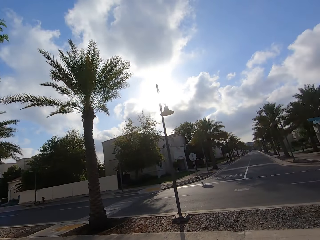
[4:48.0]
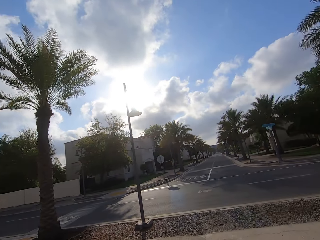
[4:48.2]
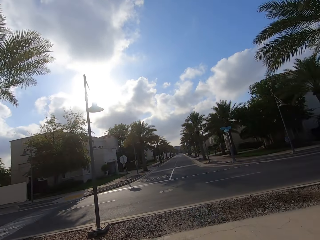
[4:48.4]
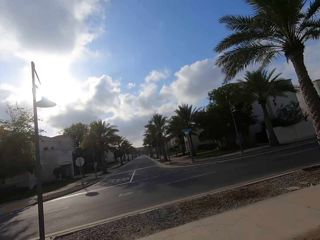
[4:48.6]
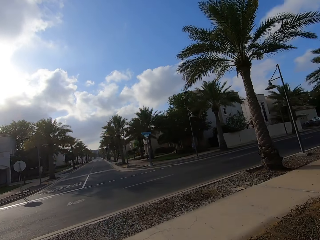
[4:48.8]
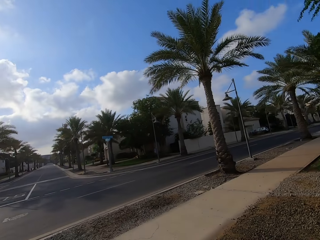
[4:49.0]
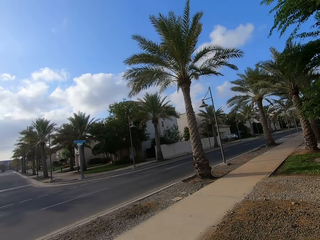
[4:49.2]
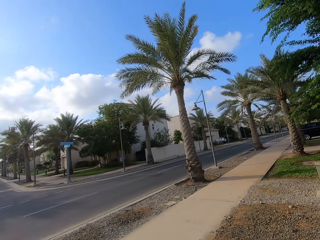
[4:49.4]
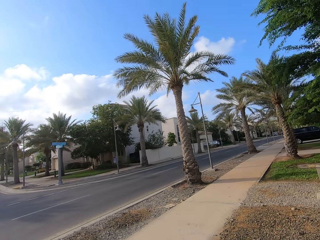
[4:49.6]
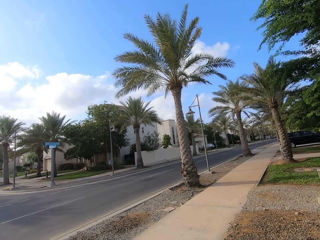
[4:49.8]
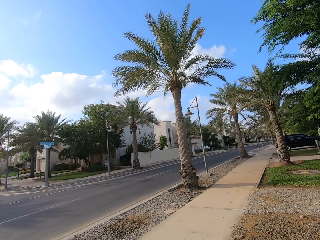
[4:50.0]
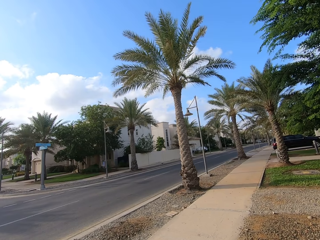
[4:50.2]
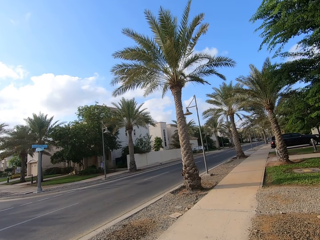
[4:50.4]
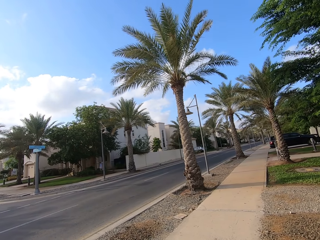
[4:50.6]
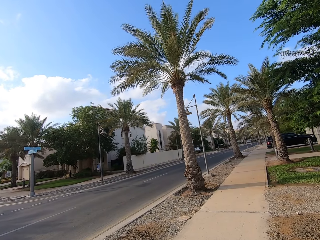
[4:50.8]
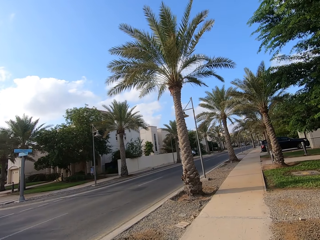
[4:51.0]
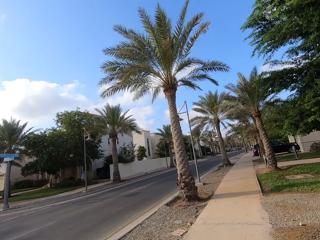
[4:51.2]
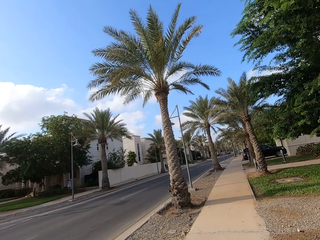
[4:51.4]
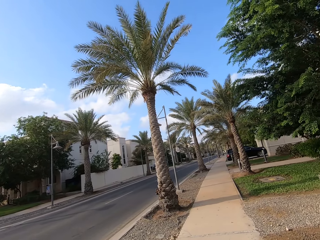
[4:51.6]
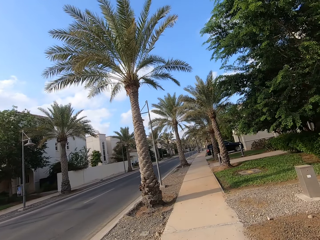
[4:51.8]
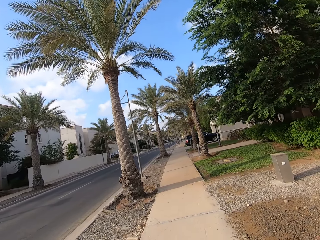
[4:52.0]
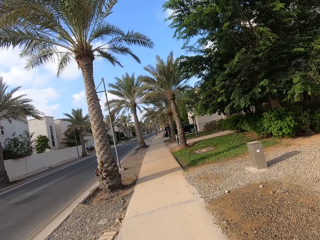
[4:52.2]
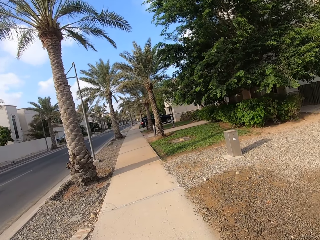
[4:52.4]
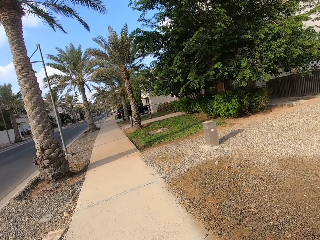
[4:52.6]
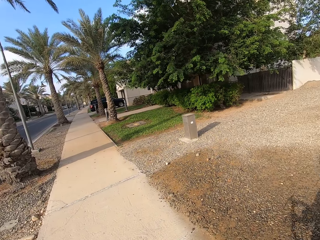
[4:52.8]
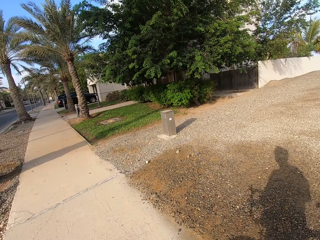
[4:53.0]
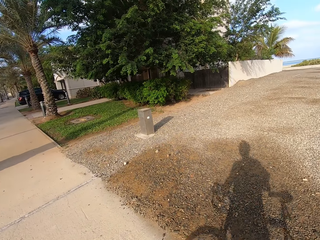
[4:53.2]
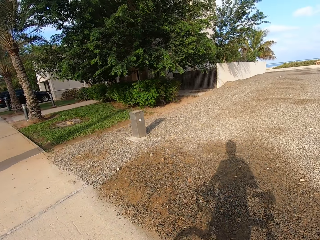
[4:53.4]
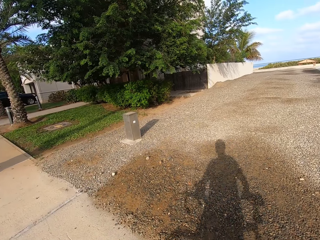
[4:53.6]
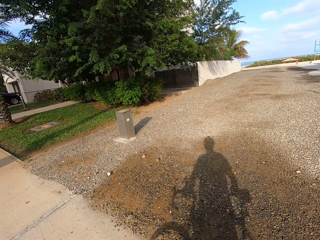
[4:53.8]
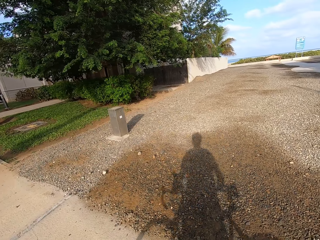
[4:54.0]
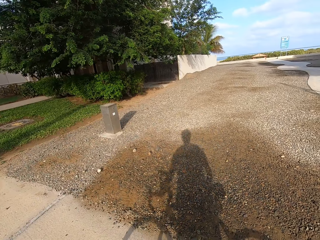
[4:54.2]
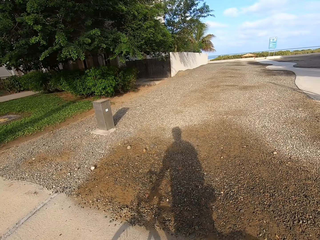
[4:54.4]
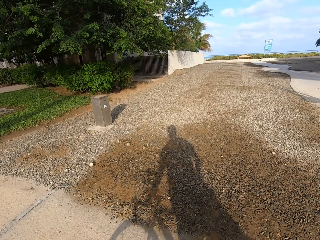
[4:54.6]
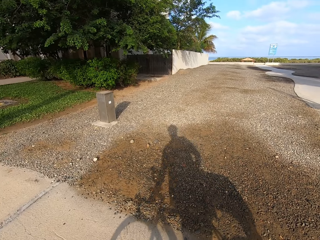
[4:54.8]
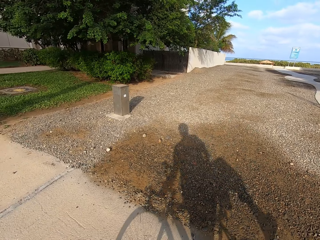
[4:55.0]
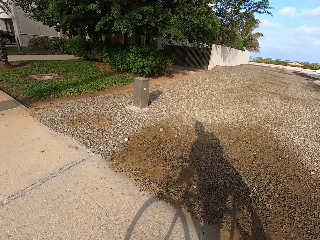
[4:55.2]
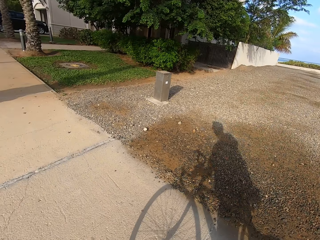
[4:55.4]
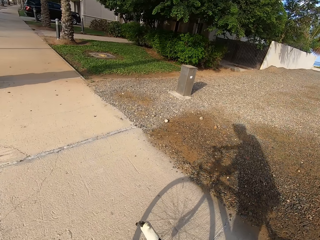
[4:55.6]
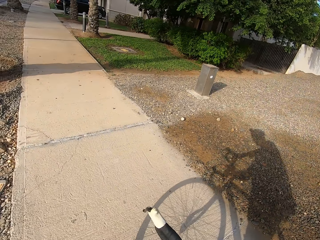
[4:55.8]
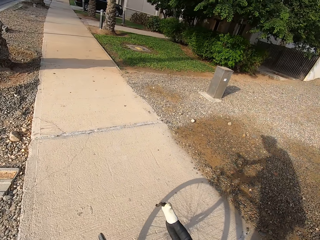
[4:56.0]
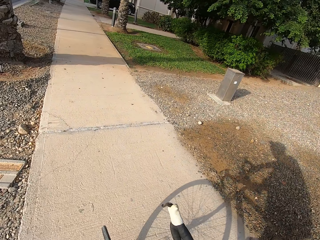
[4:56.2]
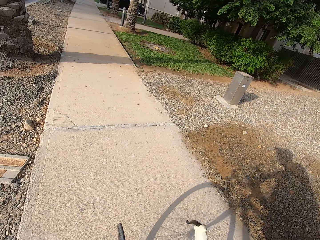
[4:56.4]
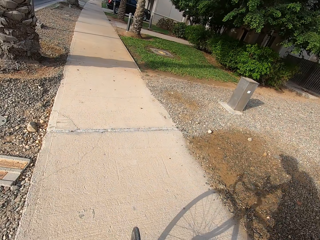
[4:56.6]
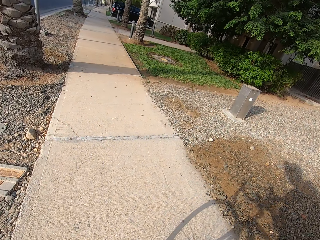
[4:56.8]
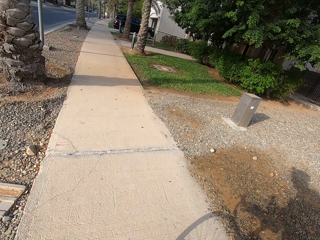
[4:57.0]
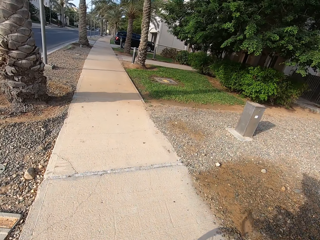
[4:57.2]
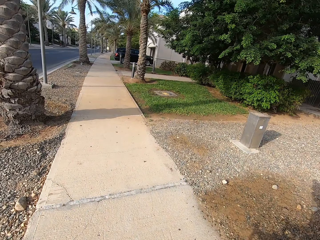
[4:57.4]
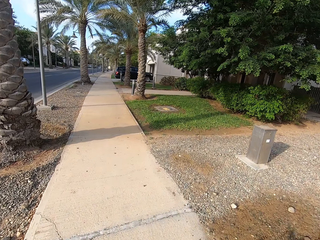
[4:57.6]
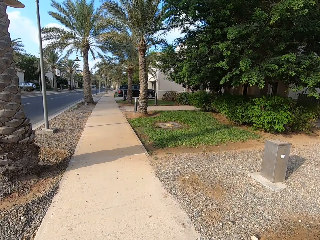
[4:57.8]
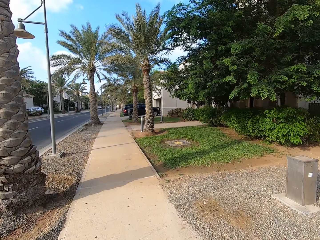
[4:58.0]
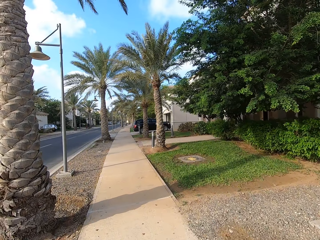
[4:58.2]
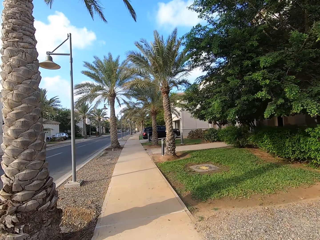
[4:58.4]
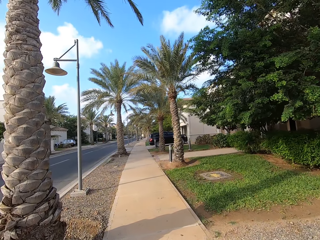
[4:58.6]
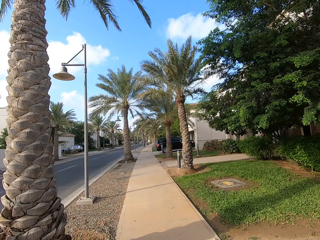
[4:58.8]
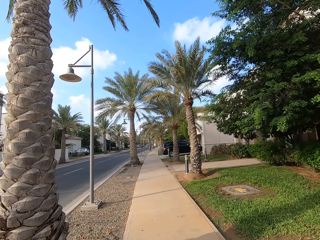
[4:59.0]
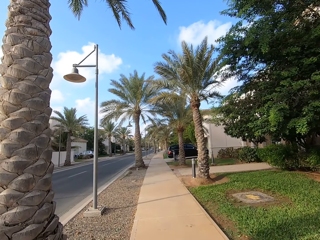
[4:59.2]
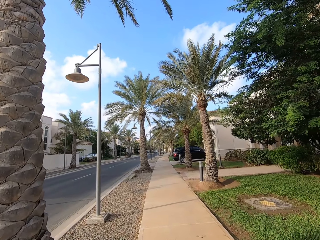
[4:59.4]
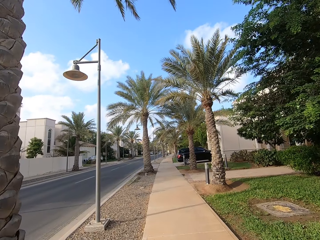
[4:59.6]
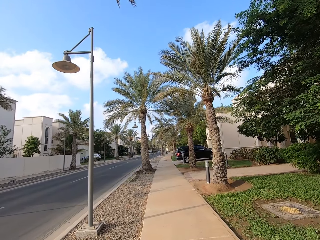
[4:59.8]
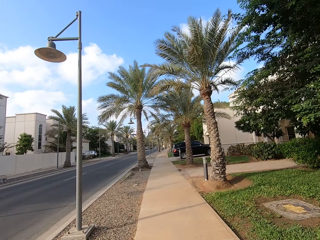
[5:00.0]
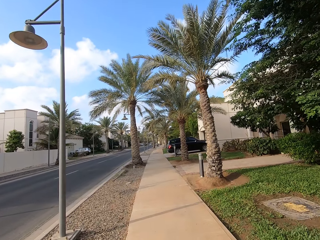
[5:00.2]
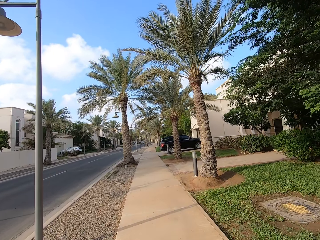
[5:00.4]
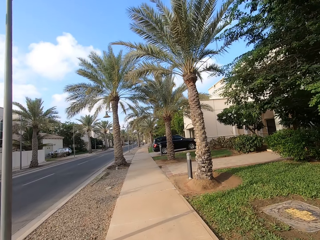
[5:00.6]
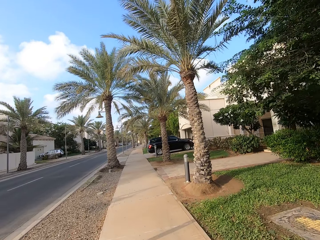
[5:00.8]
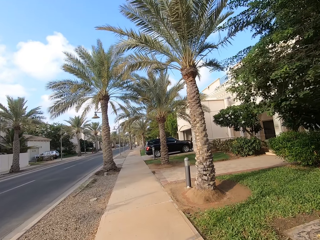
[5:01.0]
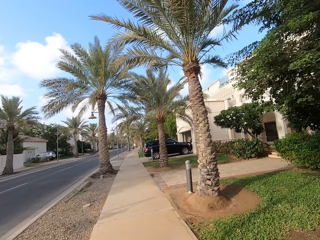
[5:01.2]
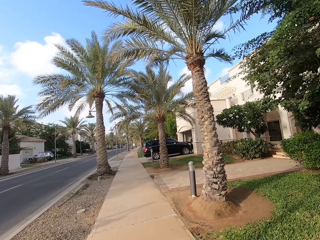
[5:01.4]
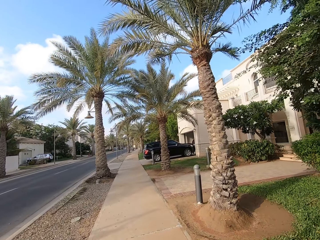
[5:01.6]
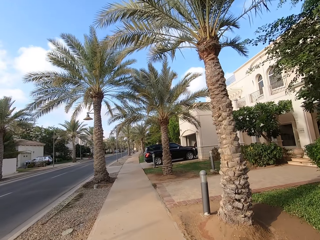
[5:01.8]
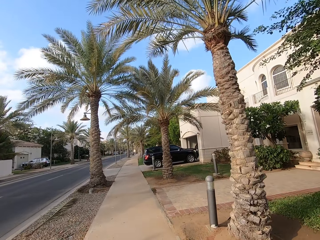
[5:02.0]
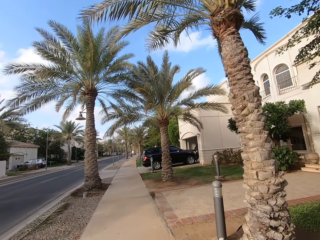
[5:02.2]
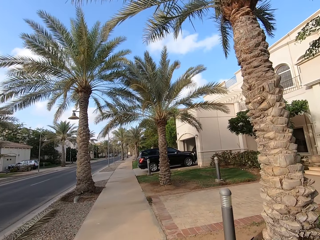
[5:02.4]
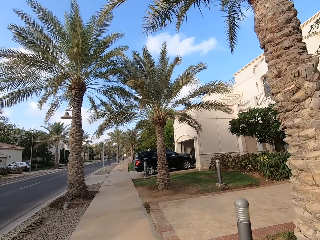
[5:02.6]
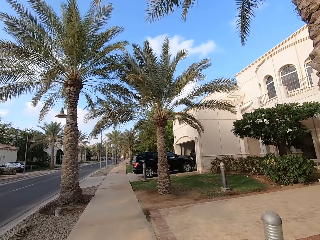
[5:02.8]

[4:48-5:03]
The camera wearer turns right. He looks at his shadow. He cycles on the sidewalk.

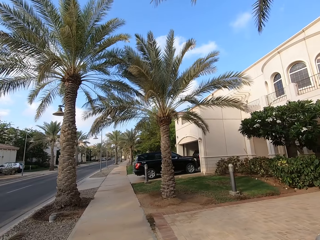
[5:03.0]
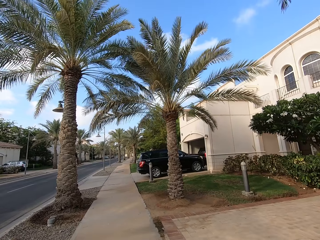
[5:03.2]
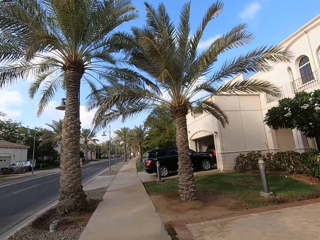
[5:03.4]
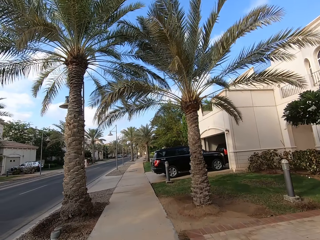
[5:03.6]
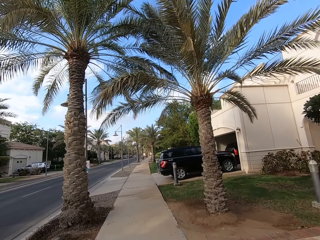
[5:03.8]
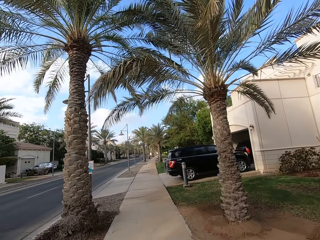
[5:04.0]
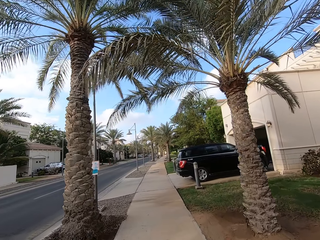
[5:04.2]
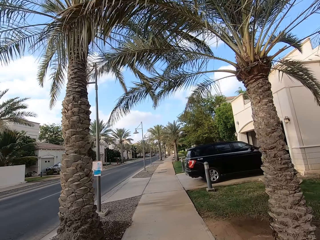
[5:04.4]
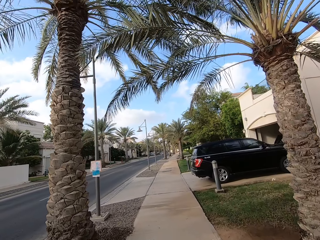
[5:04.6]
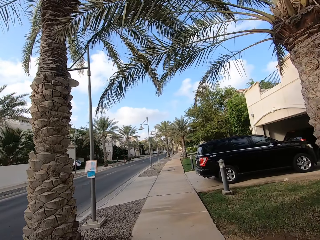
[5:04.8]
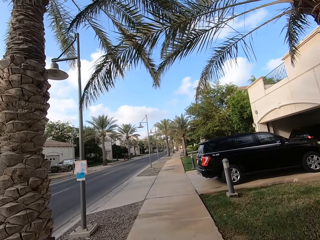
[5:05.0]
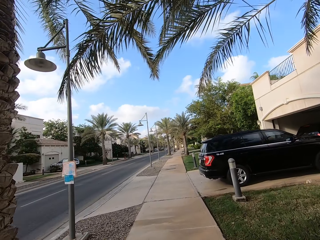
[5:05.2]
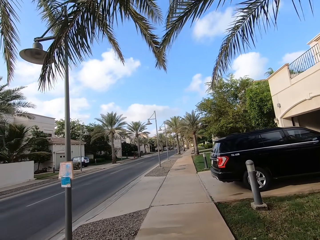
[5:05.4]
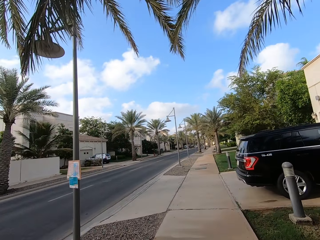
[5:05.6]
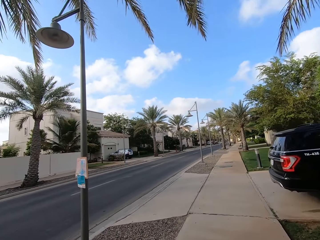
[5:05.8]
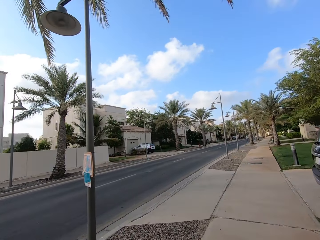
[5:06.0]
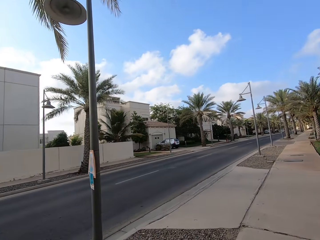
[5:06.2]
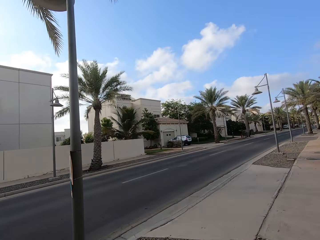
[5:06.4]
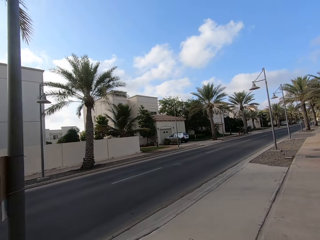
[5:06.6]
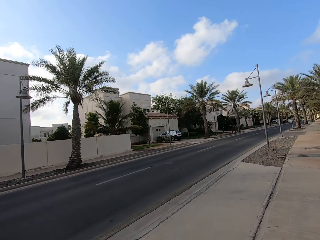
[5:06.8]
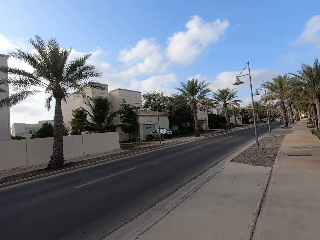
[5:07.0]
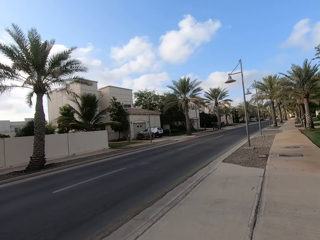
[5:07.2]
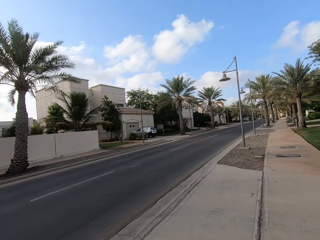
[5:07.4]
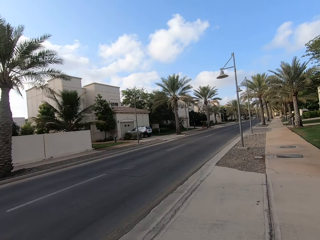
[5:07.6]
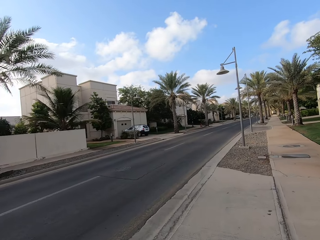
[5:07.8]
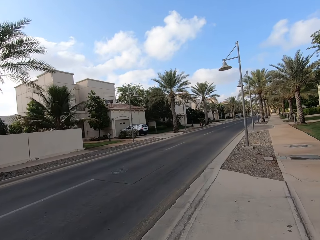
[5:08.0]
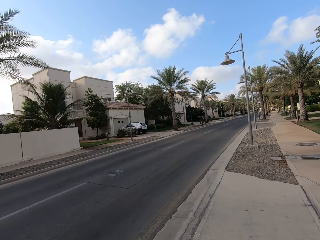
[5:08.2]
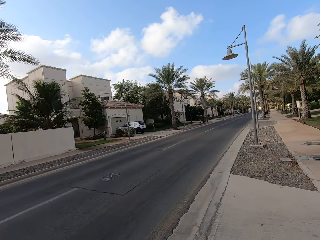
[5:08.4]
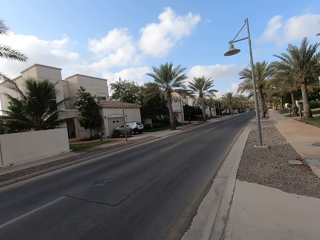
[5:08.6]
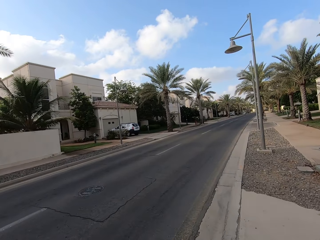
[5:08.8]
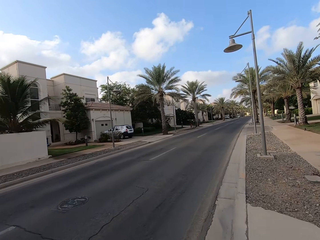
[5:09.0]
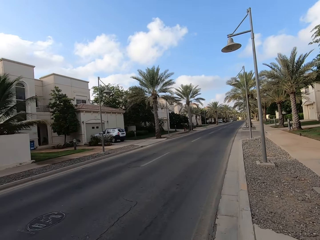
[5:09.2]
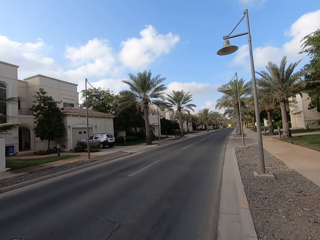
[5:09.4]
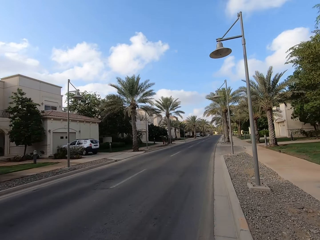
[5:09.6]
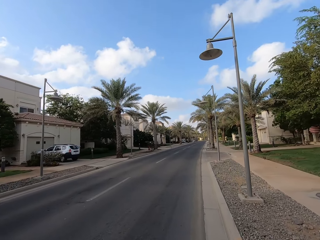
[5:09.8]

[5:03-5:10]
The camera wearer cycles on the road.
